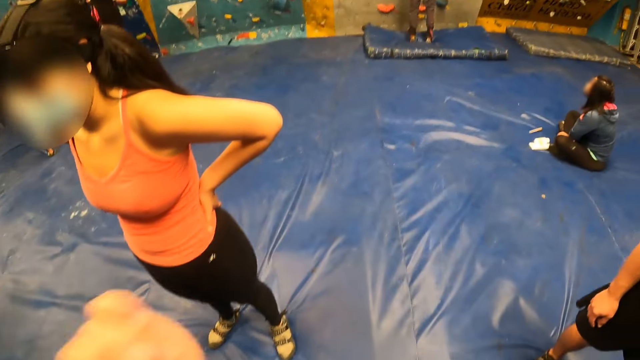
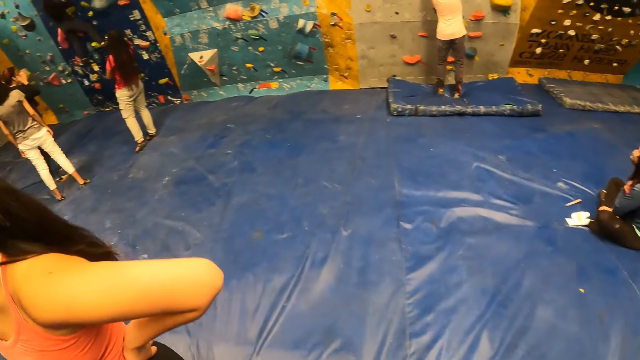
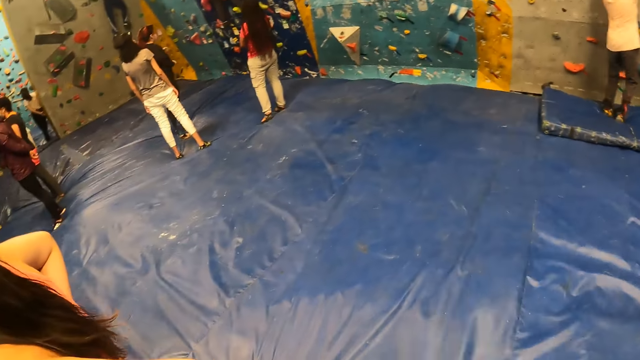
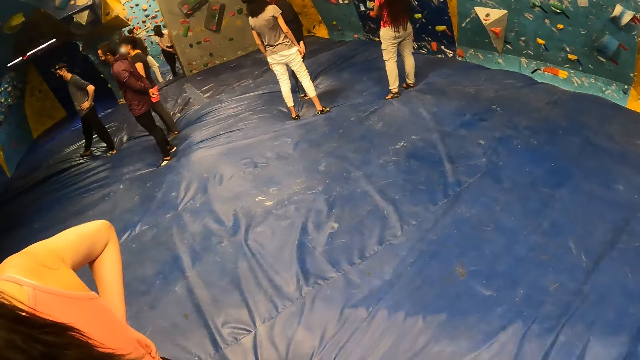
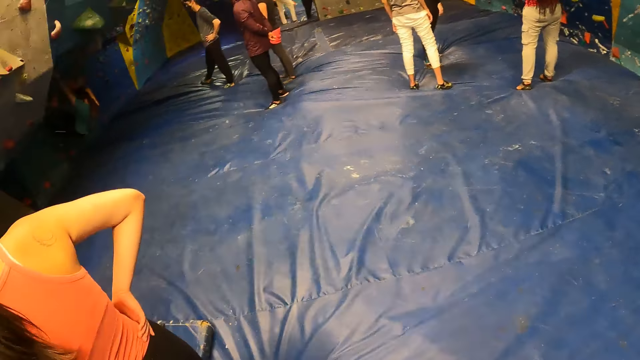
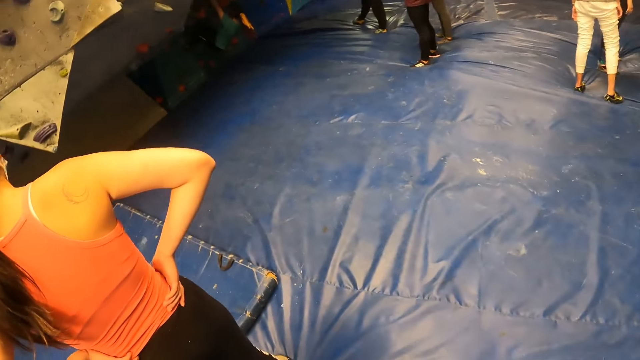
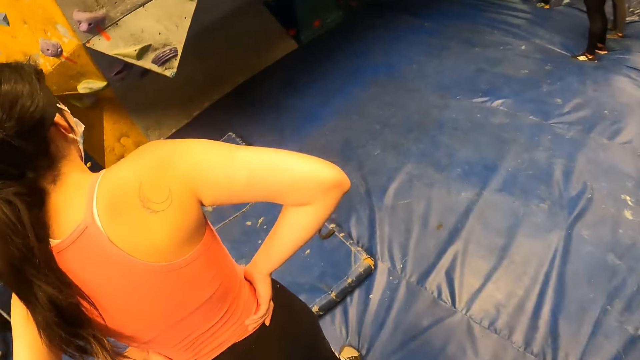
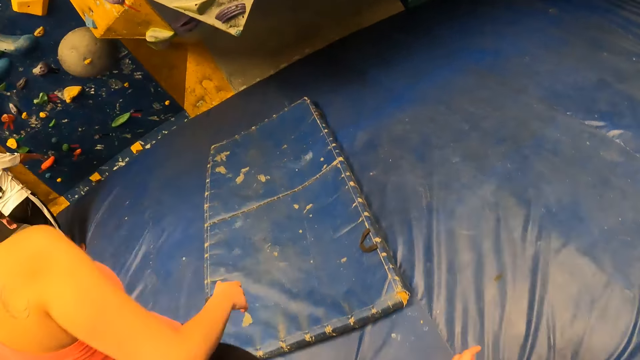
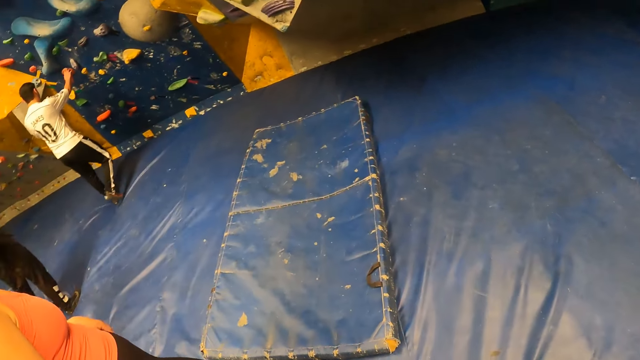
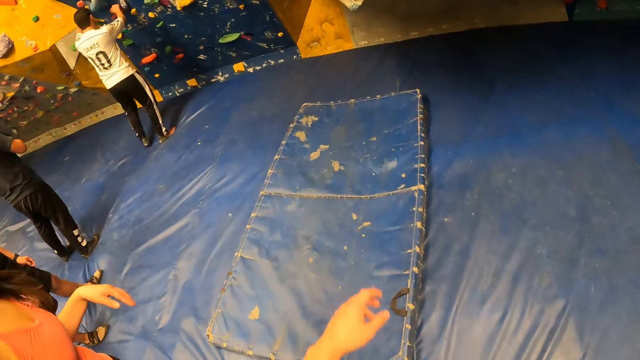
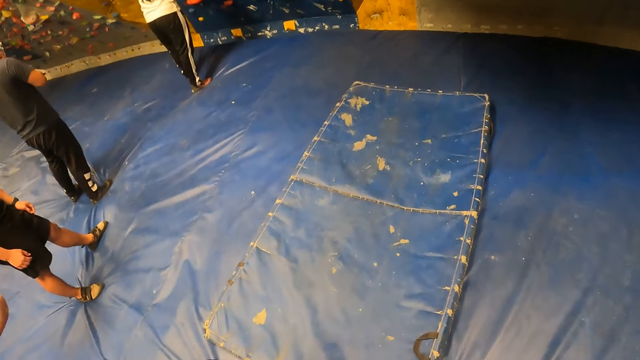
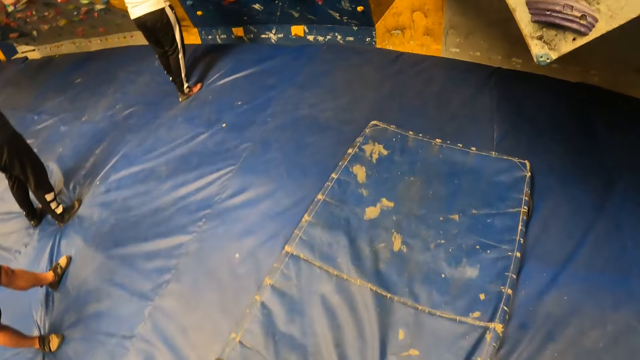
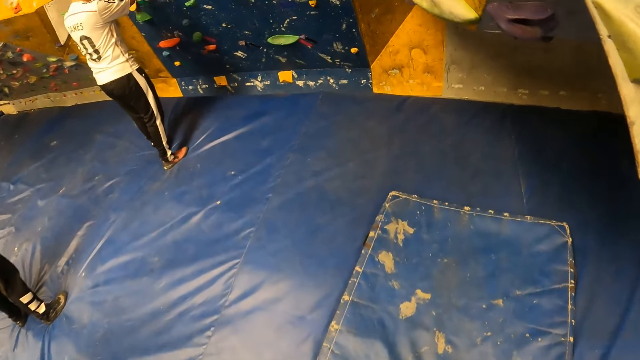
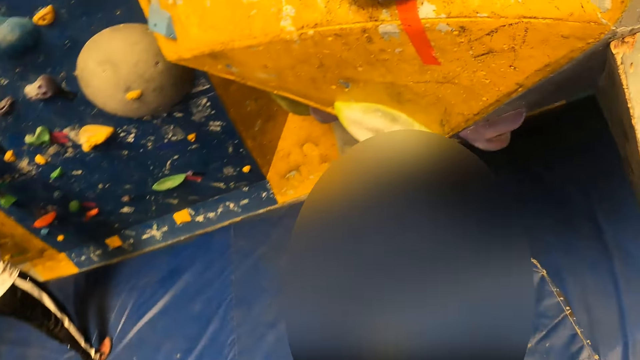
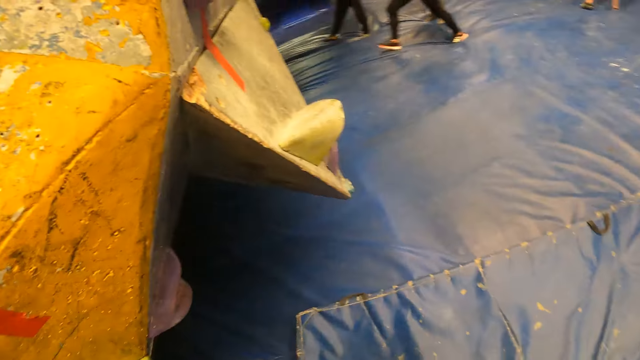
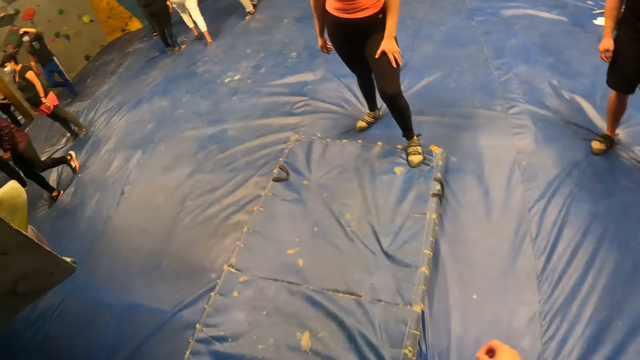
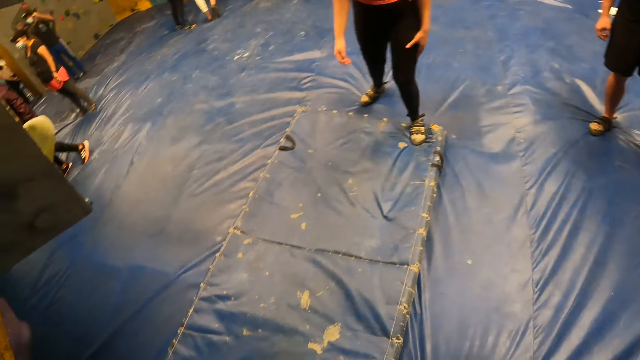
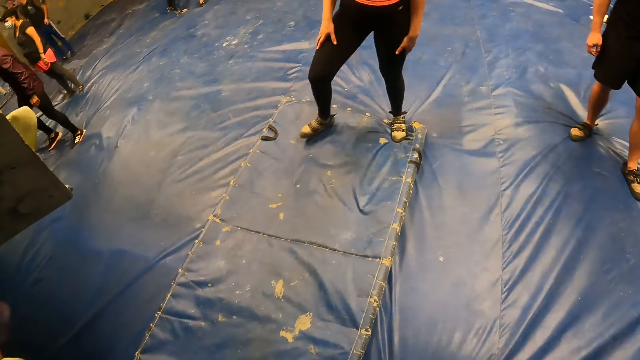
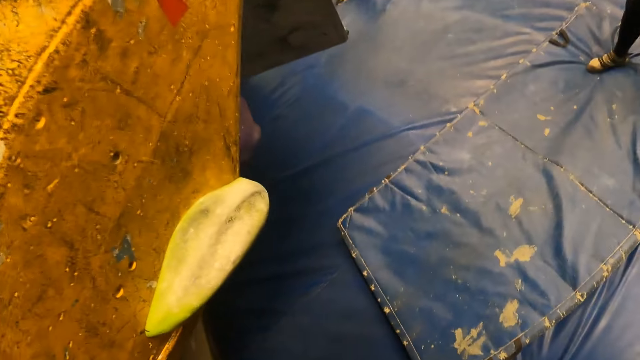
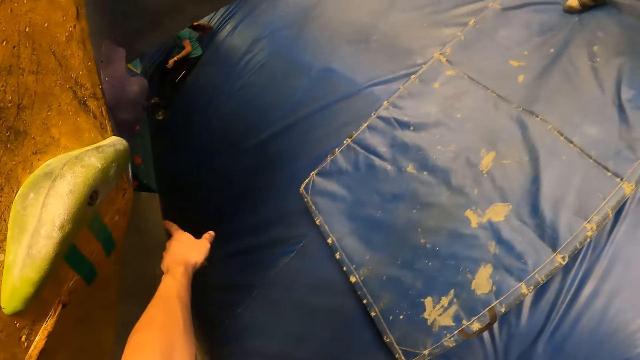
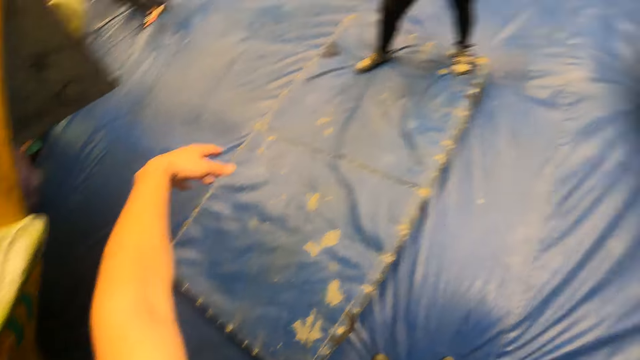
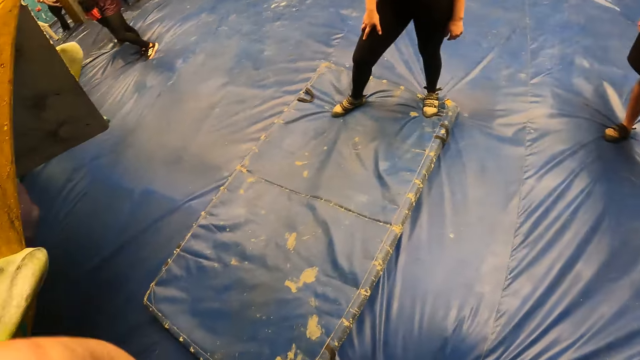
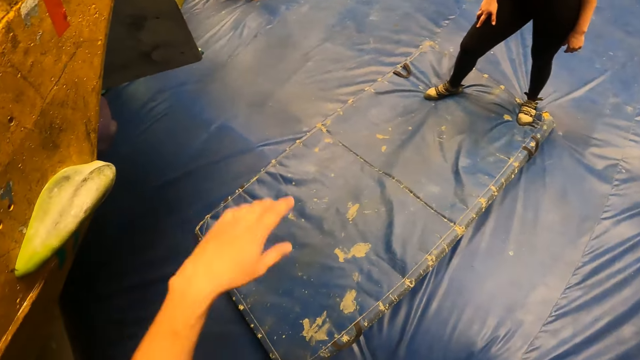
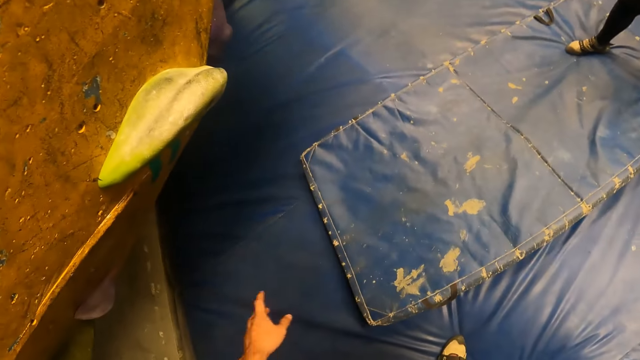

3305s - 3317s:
The camera wearer moves the hand. They look around. A woman drops the hands. The camera wearer moves the hand. They look around. The woman walks towards the rock game. The camera wearer points a finger at the rocks. They move the hand.

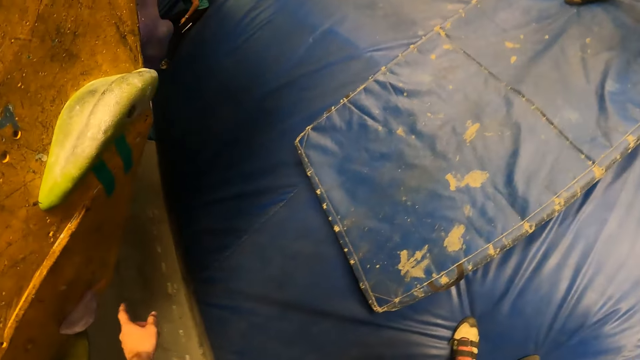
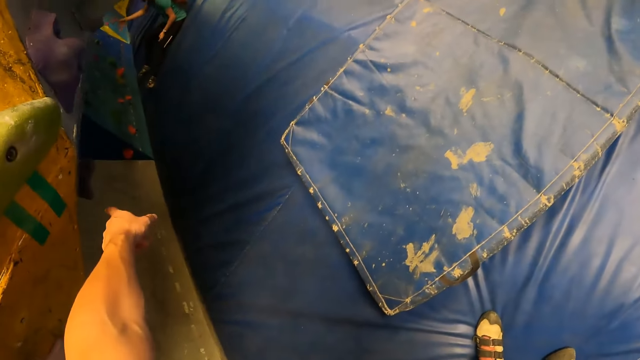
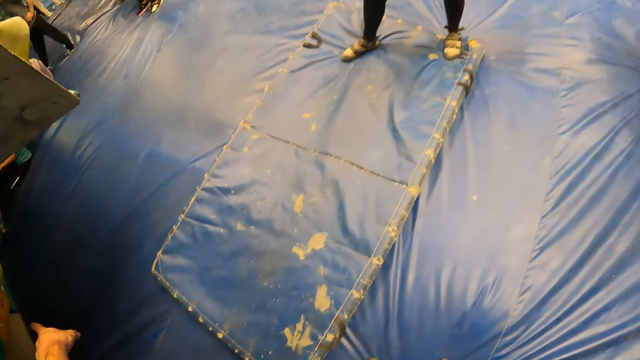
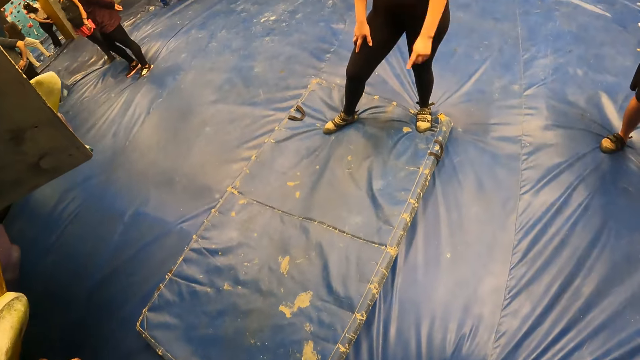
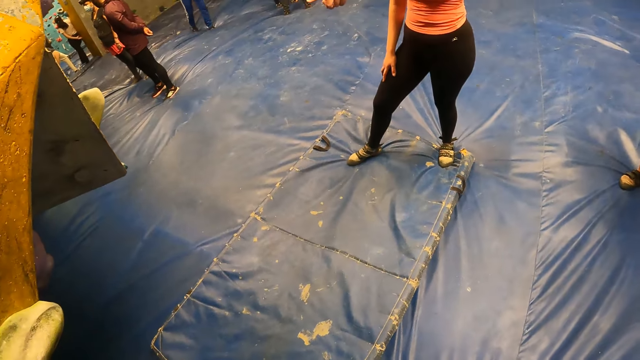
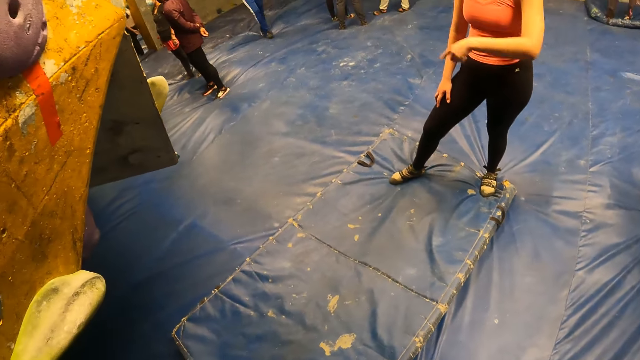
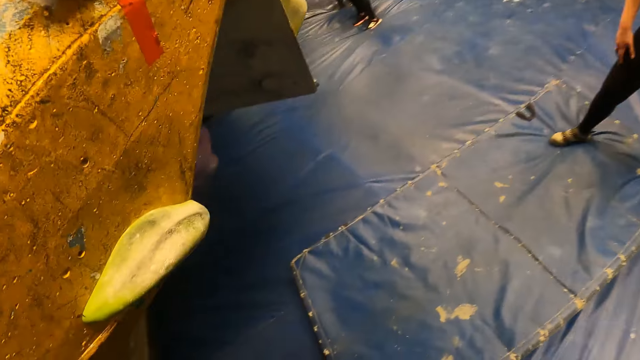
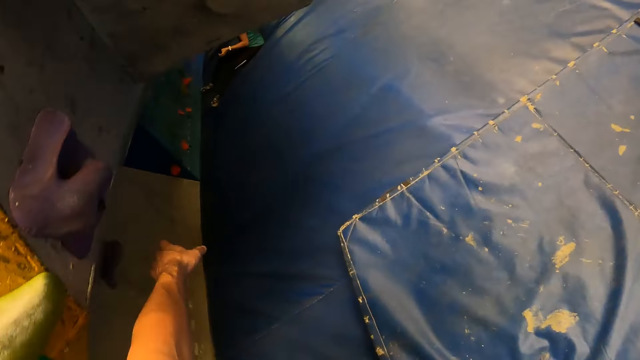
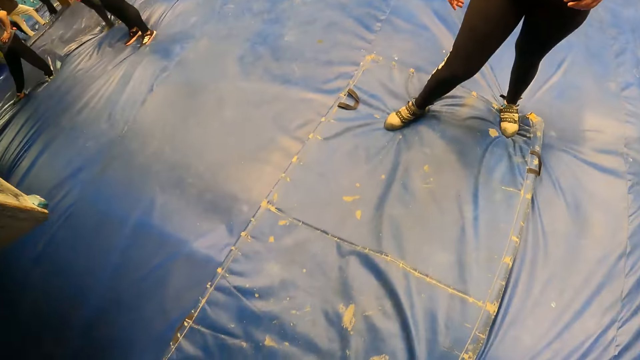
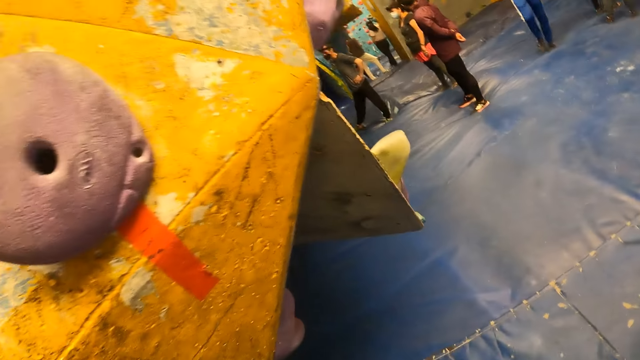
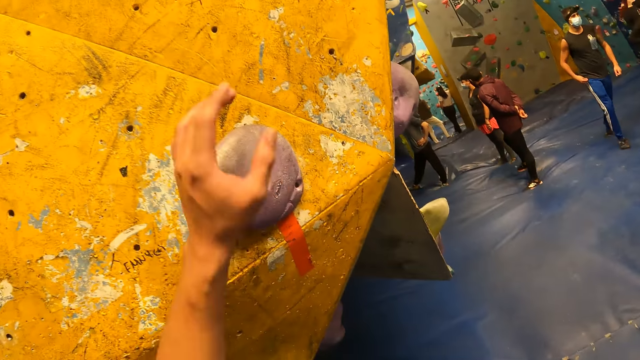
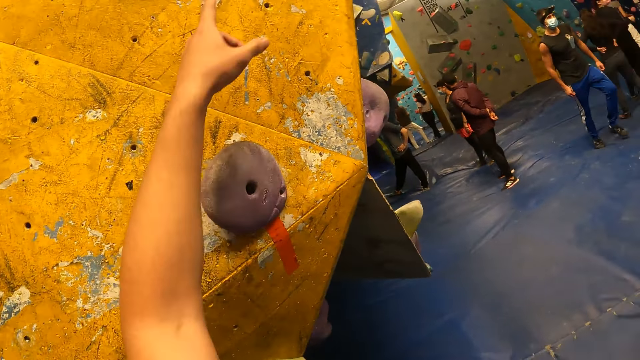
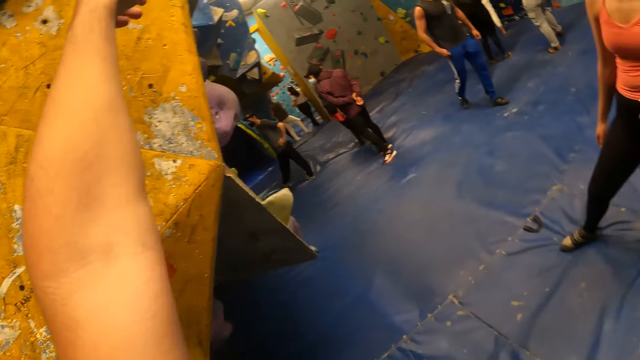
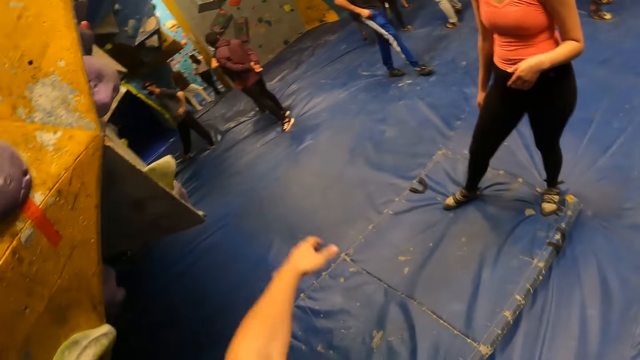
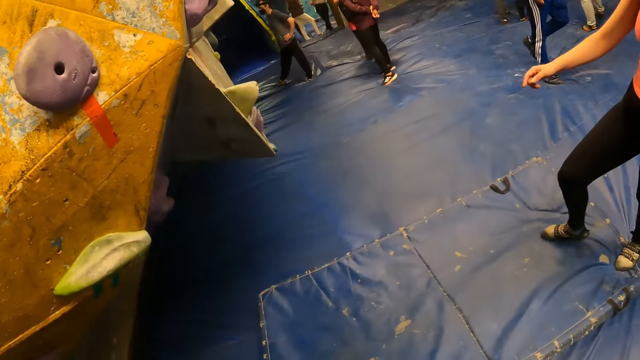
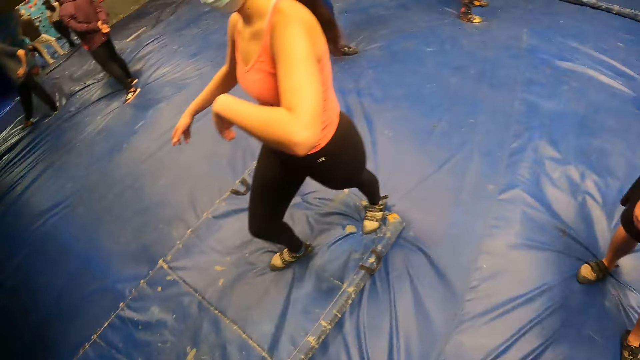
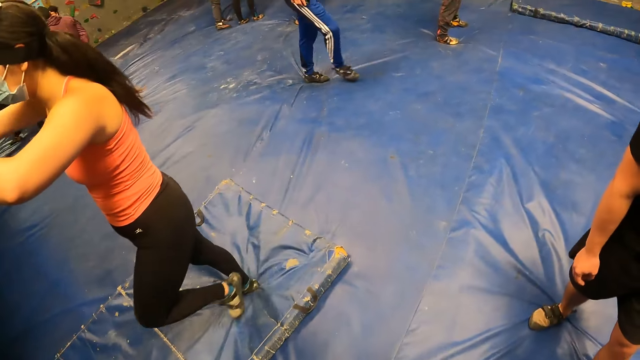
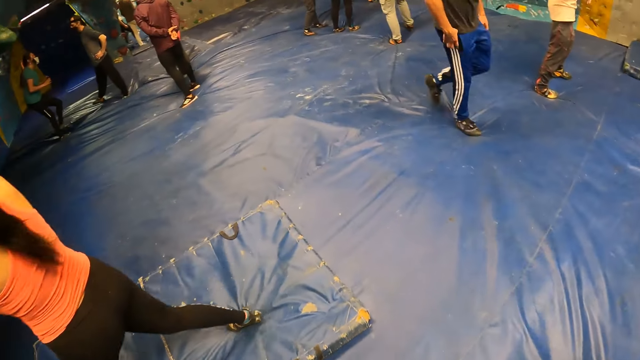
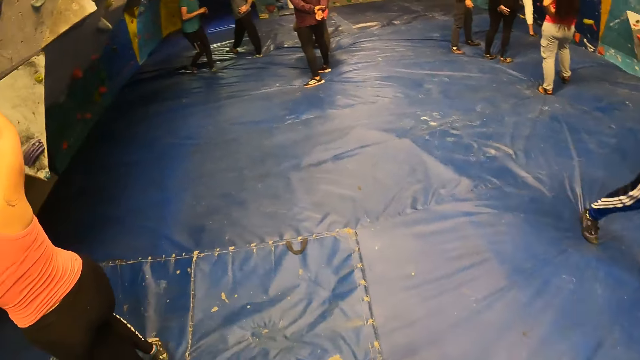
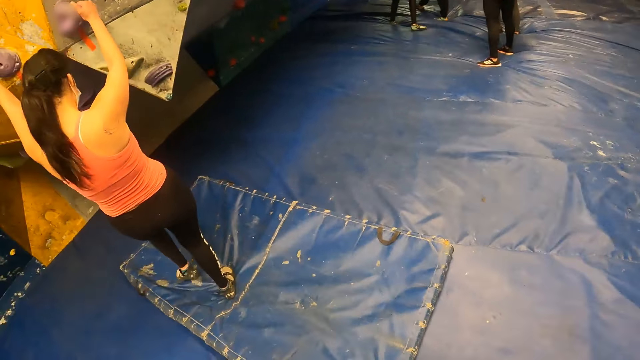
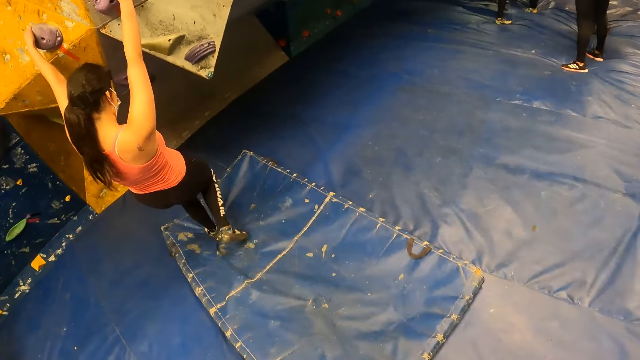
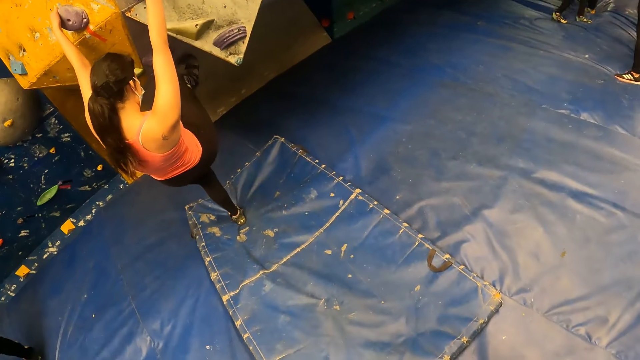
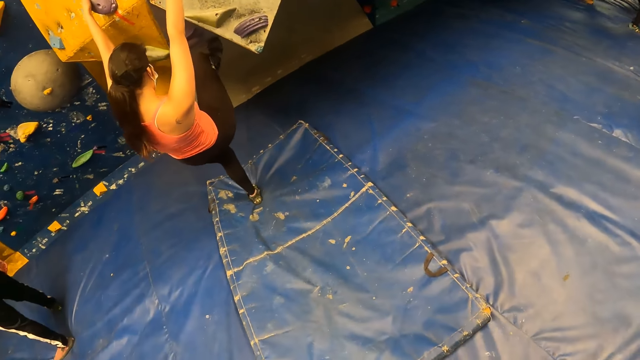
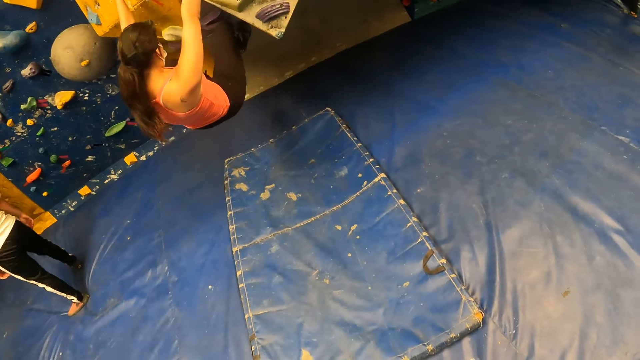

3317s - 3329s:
The camera wearer points at the rock. A woman moves the hand. The camera wearer moves the hand. They touch the rock, point a finger at the rocks and drop the hand. The woman walks around. The camera wearer looks around. The woman climbs the wall with both hands and legs. The woman swings.
